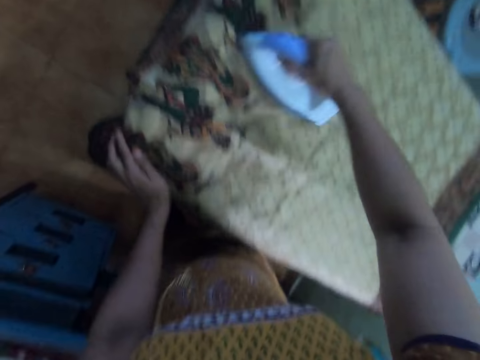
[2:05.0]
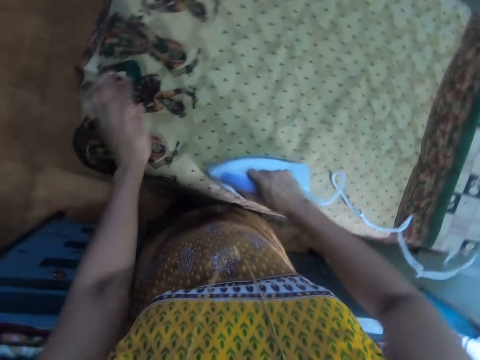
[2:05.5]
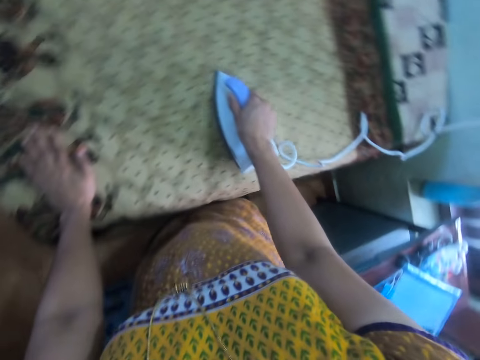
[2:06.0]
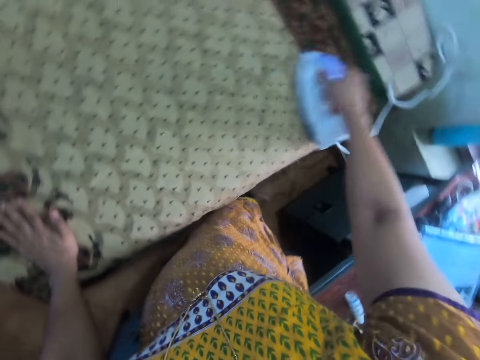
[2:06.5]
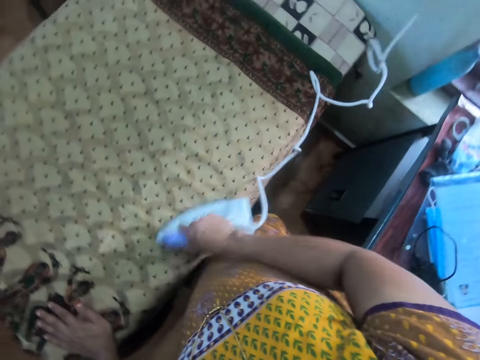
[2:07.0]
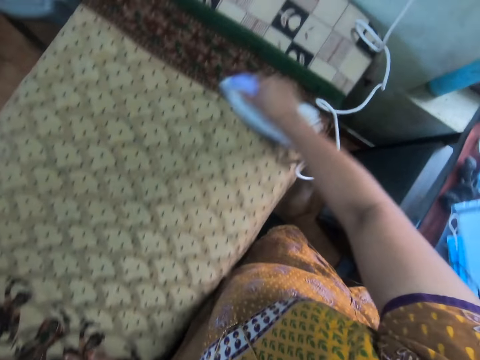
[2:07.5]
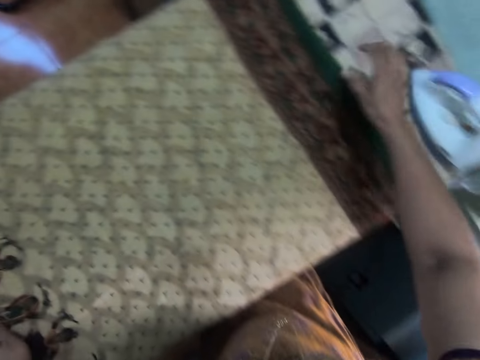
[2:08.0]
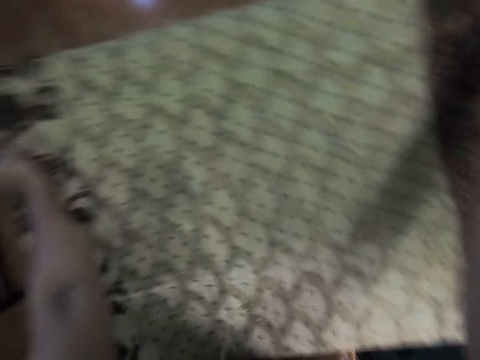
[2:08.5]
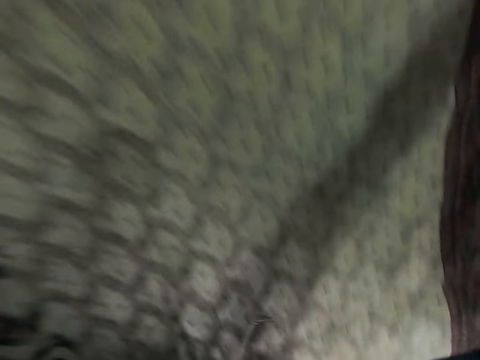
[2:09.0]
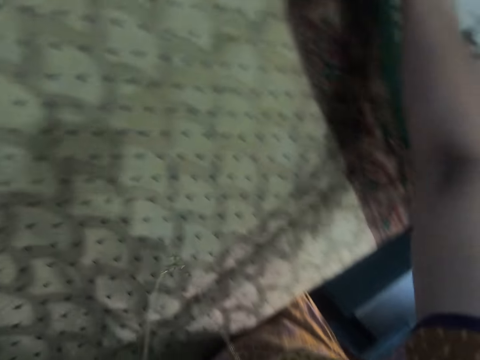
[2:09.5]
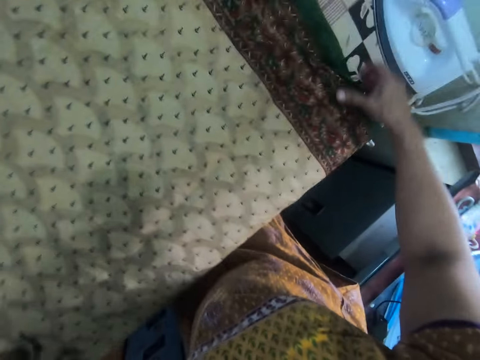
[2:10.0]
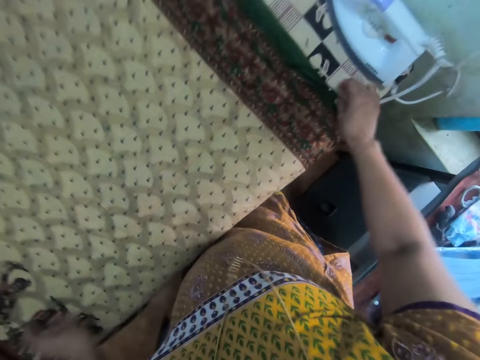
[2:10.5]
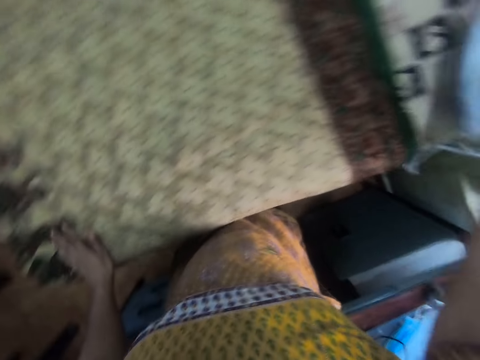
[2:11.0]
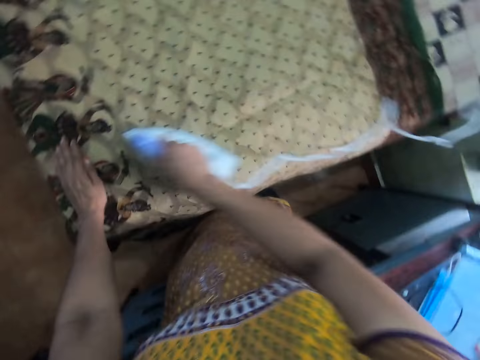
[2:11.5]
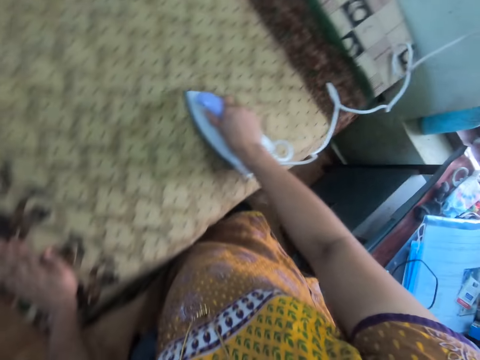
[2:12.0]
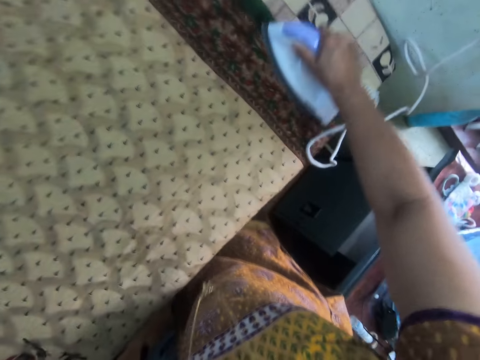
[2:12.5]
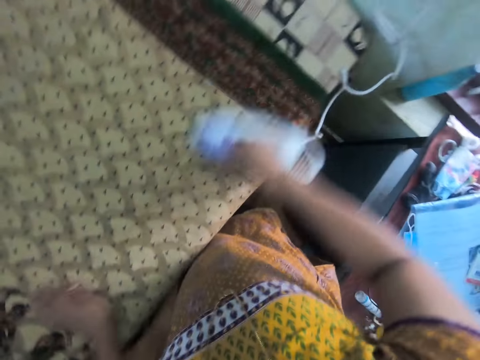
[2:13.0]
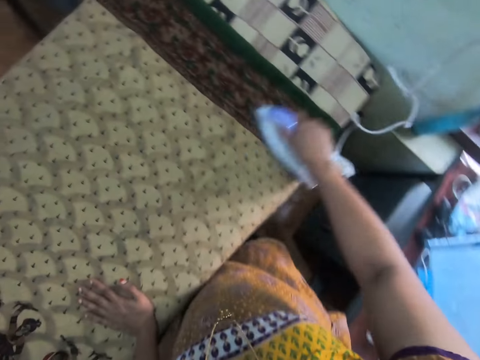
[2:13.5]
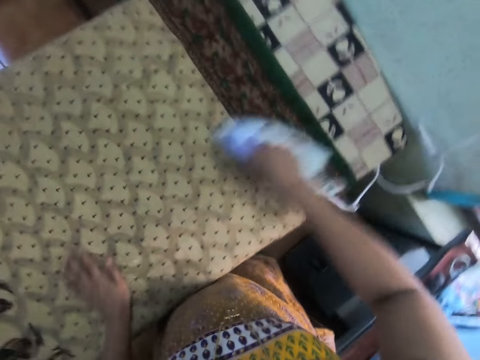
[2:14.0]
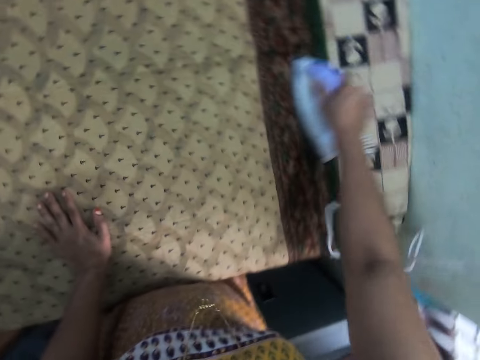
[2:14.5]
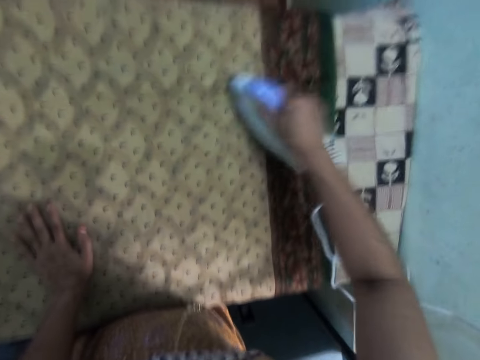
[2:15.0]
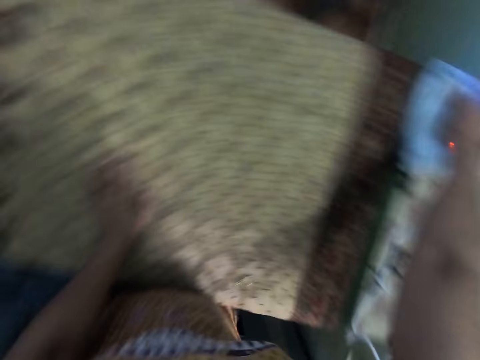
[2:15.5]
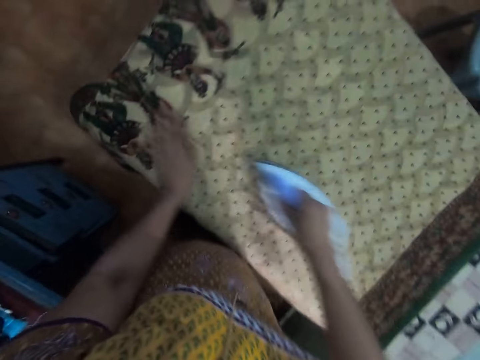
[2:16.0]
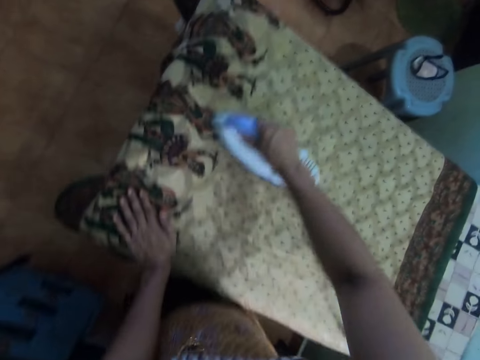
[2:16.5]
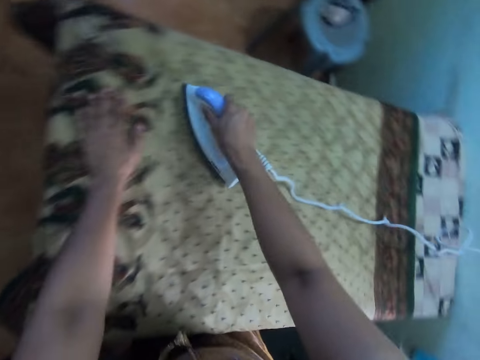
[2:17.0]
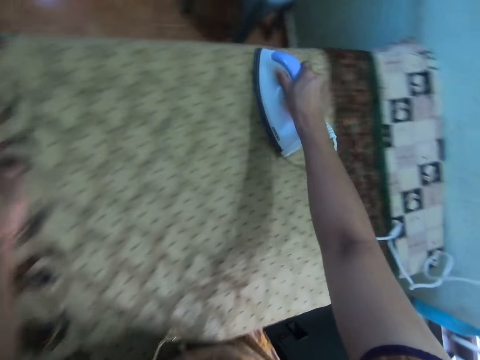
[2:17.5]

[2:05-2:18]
The camera wearer places the iron box on the ironing board. She holds the saree with both her hands and adjusts the position of the saree on the ironing board. She folds the fabric on the table. She picks up the iron box, rubs the saree's surface with her left hand, and places the iron box on the saree. She straightens the saree with the iron box.

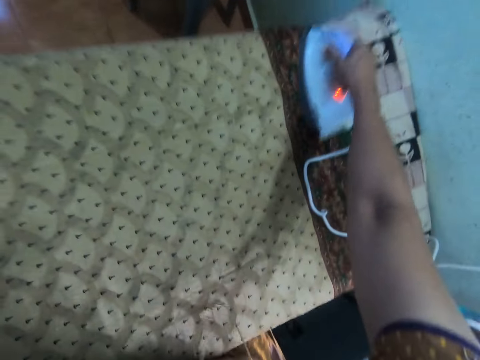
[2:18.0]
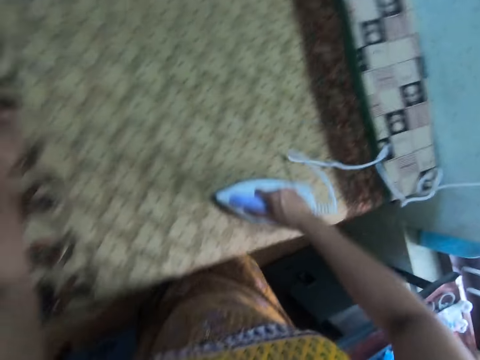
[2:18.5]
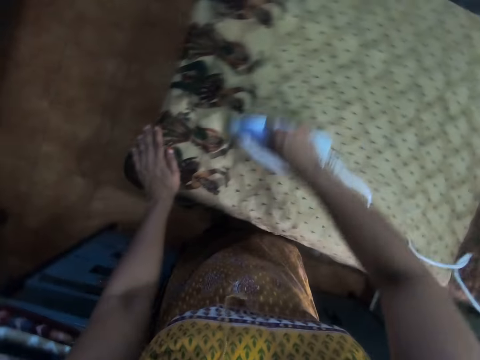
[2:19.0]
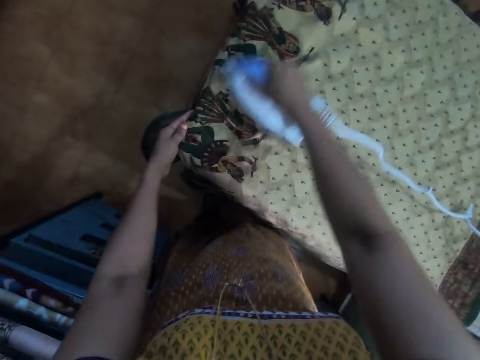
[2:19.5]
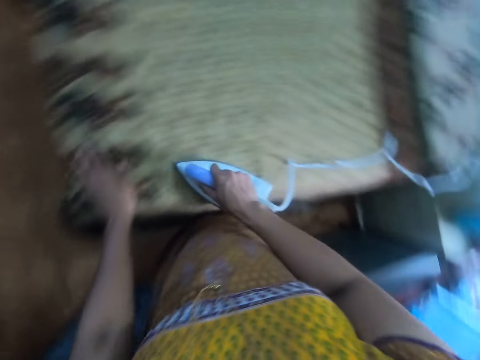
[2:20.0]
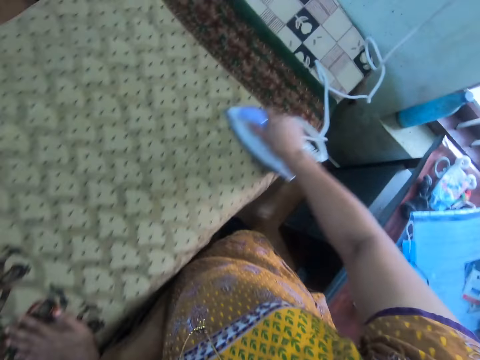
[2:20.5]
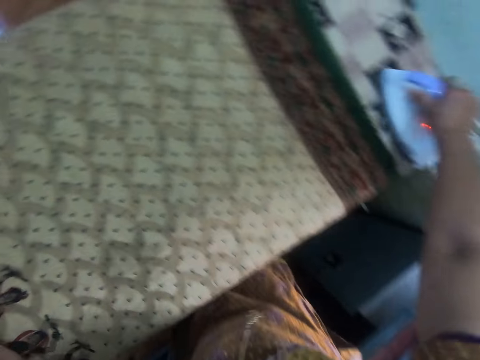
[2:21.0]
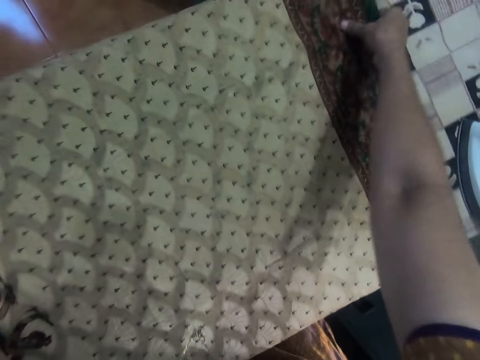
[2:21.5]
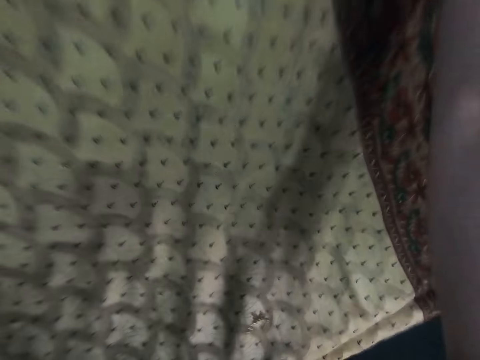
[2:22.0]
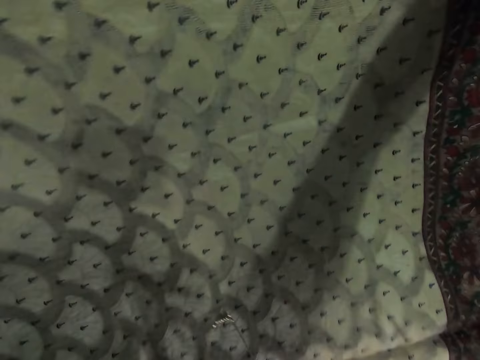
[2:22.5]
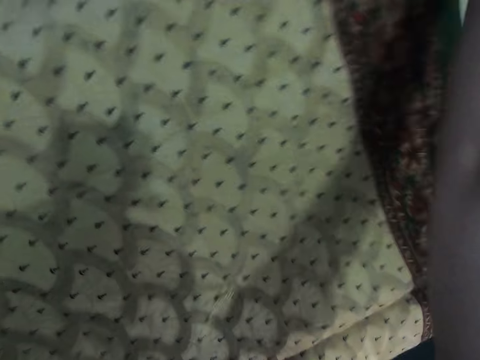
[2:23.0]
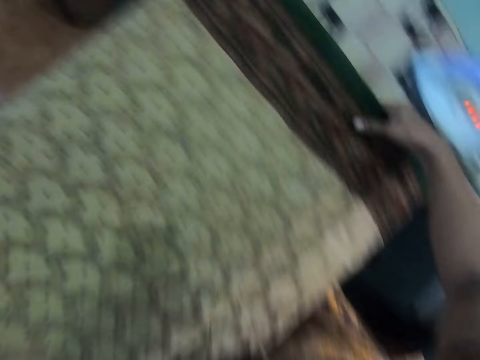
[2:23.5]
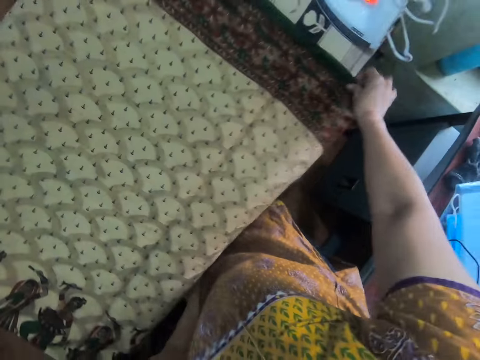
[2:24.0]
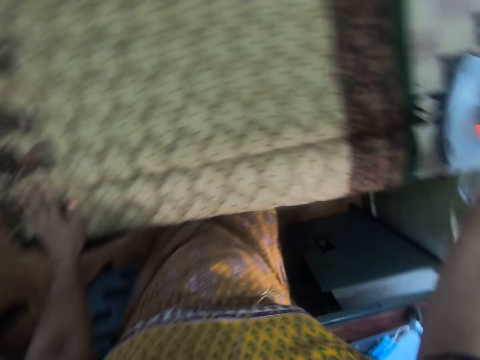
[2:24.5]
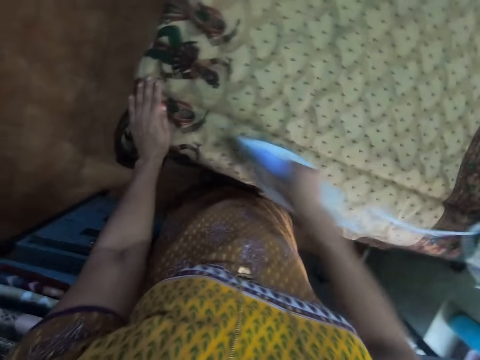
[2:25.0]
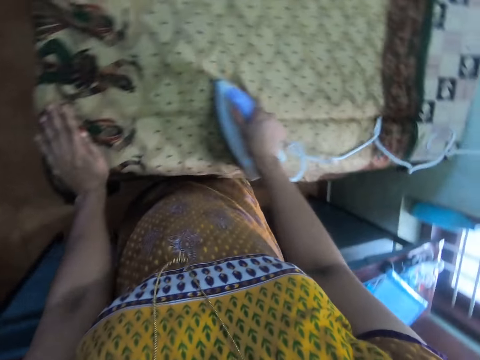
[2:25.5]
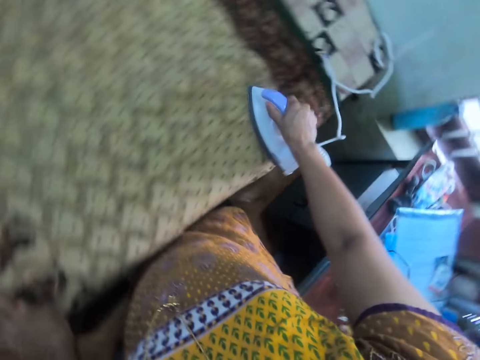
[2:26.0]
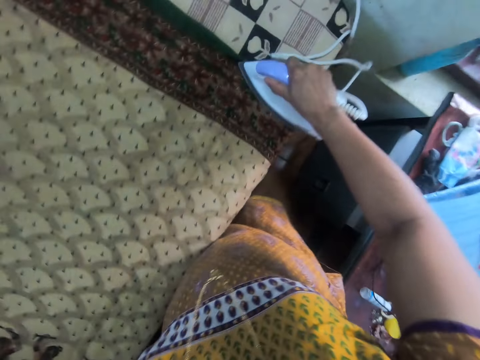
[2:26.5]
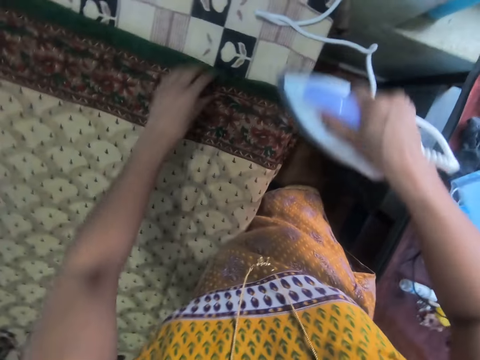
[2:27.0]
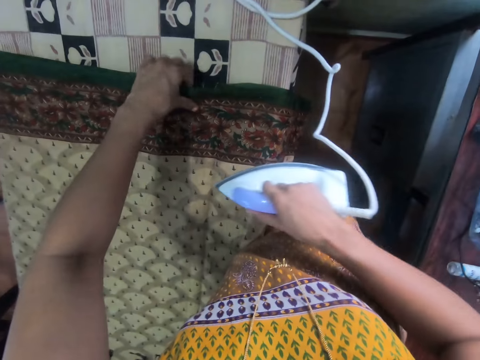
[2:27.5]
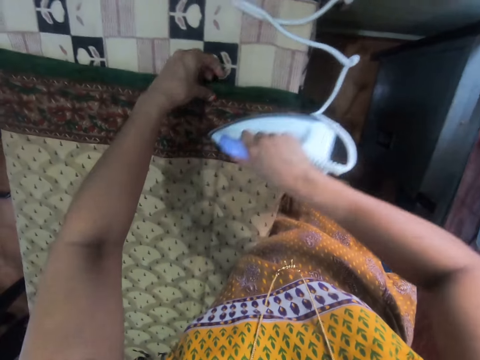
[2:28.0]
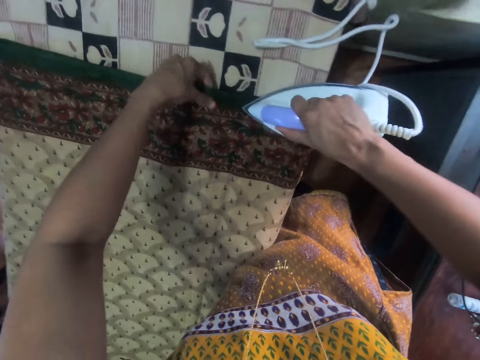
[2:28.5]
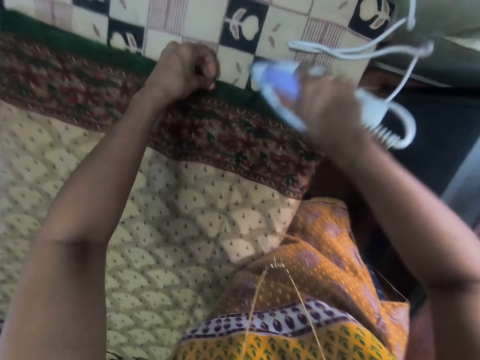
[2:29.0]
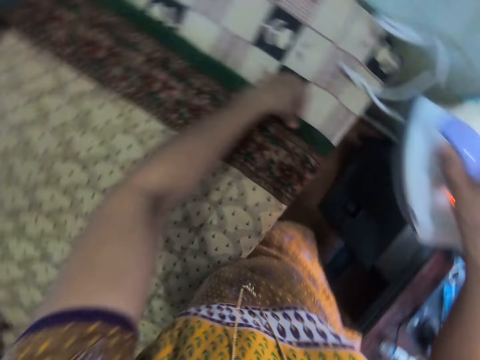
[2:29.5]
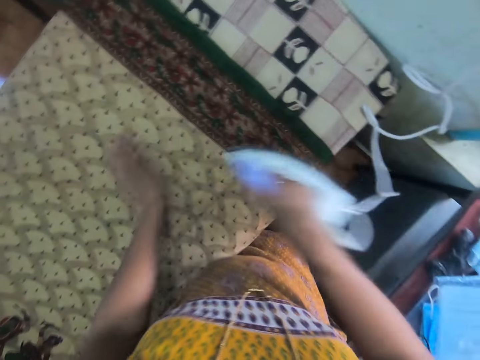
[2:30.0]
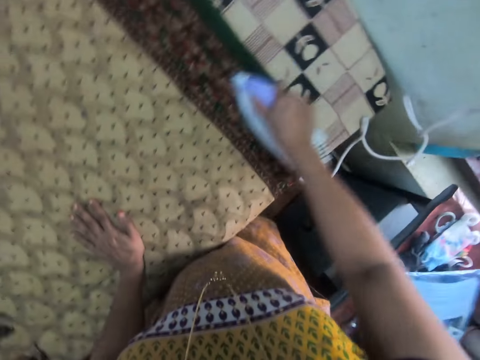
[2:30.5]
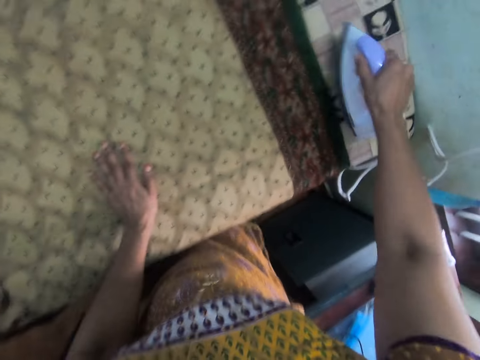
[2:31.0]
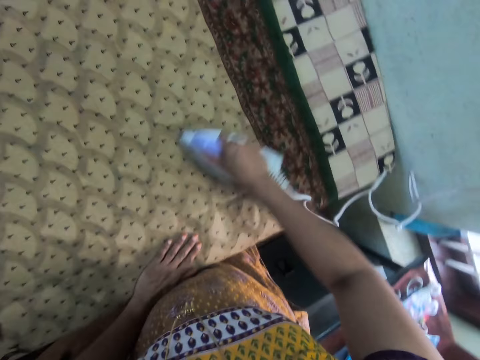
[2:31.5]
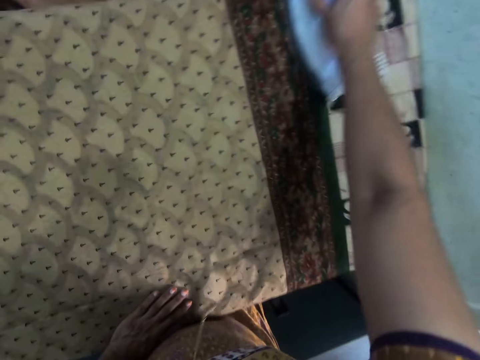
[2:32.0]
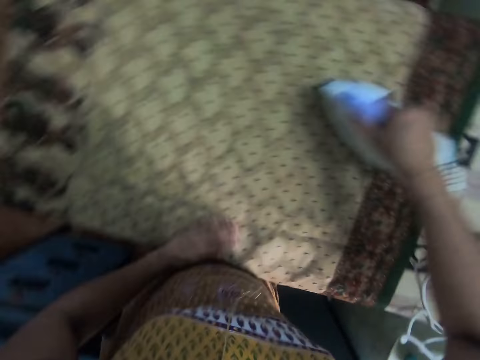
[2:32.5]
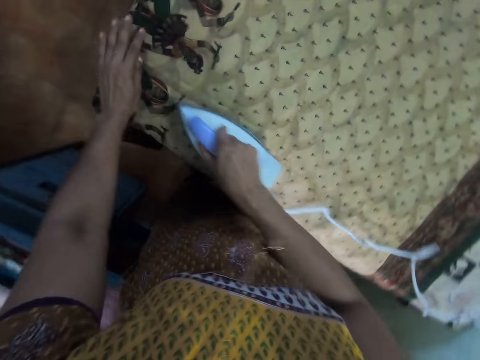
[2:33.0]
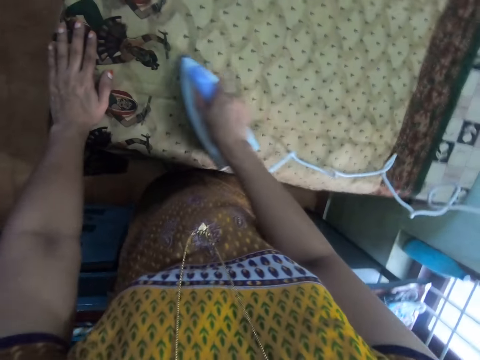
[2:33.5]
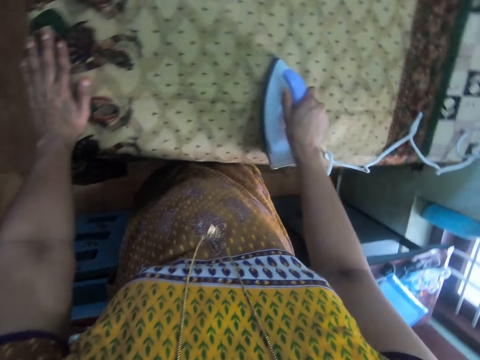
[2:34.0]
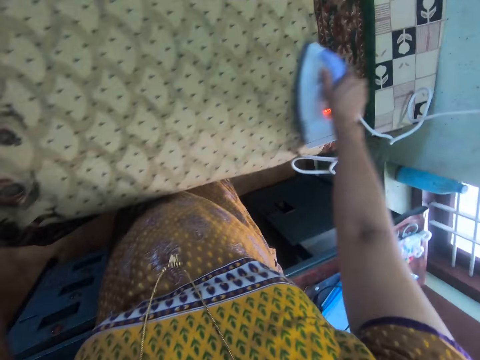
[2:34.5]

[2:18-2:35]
The camera wearer places the iron box on the ironing board. She holds the saree with her right hand. She folds the fabric on the table. She adjusts the position of the saree on the ironing board. She picks up the iron box. She irons the fabric with the iron box. She places the iron box on the saree and straightens the saree with the iron box.
